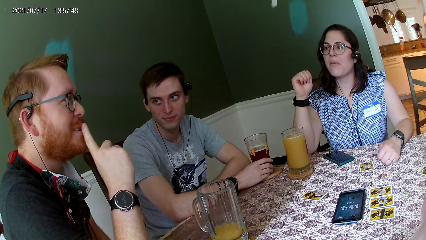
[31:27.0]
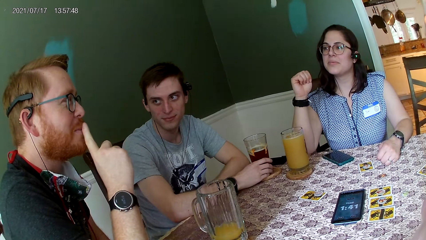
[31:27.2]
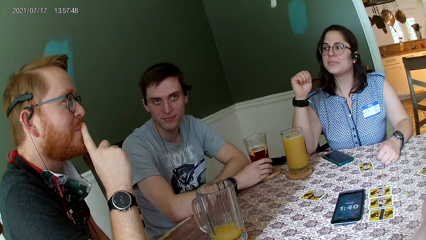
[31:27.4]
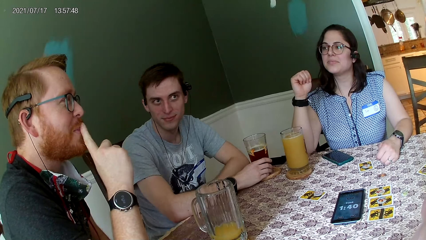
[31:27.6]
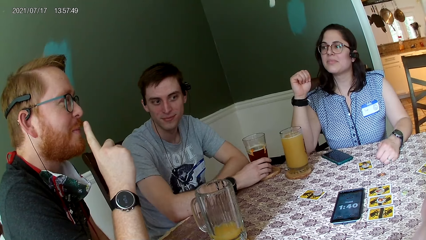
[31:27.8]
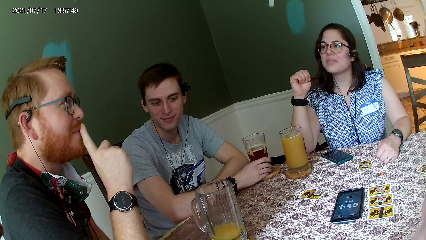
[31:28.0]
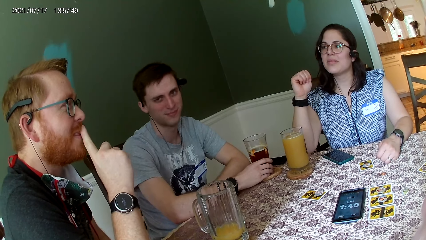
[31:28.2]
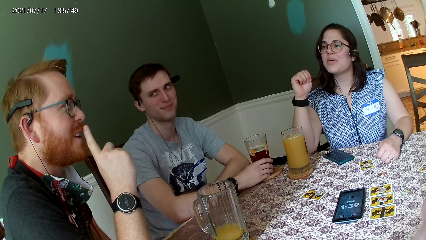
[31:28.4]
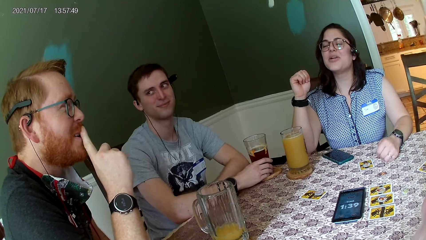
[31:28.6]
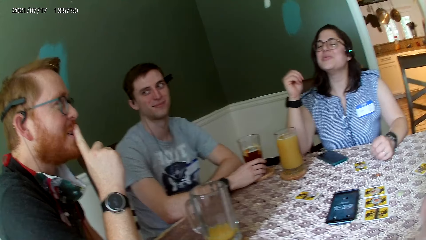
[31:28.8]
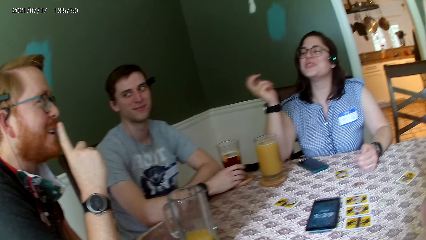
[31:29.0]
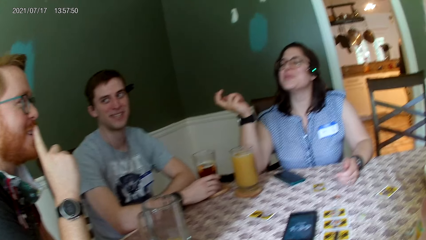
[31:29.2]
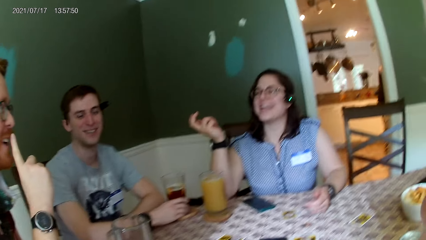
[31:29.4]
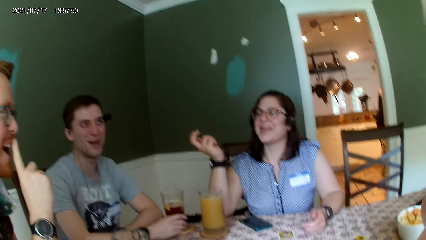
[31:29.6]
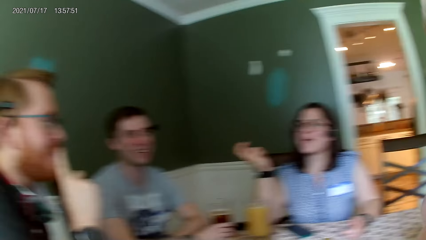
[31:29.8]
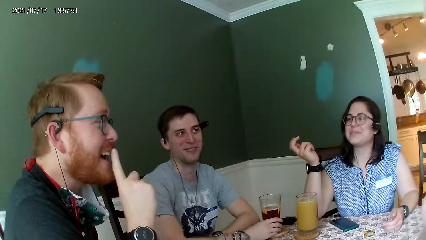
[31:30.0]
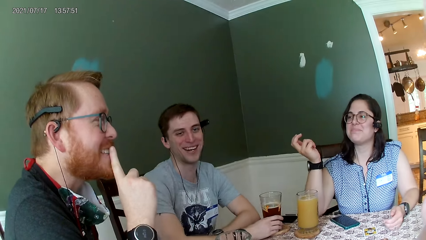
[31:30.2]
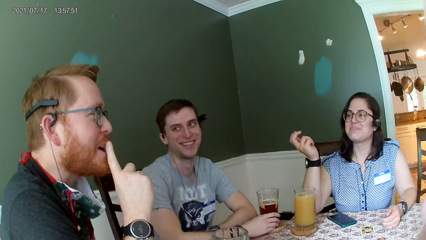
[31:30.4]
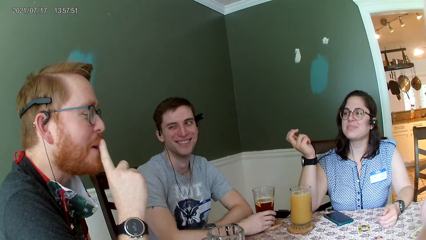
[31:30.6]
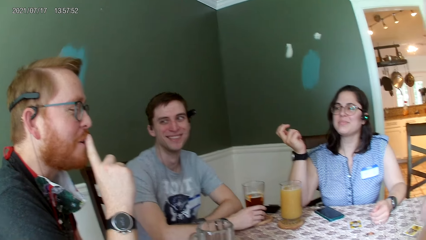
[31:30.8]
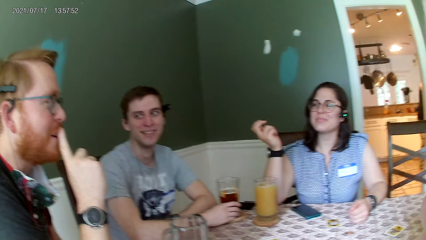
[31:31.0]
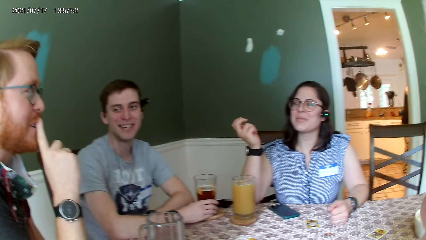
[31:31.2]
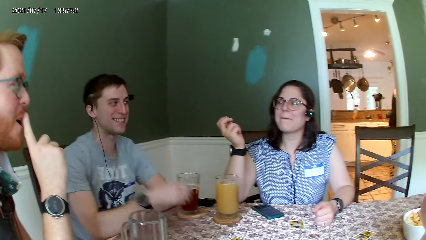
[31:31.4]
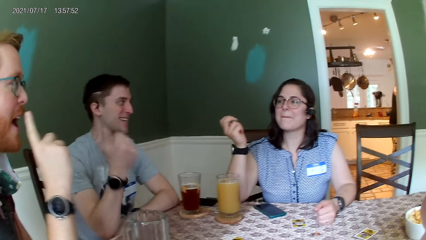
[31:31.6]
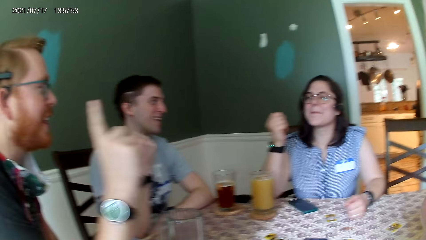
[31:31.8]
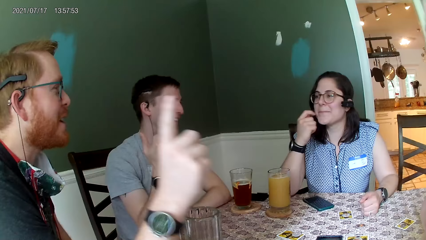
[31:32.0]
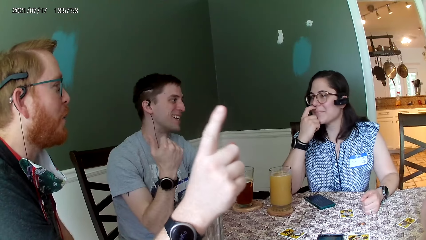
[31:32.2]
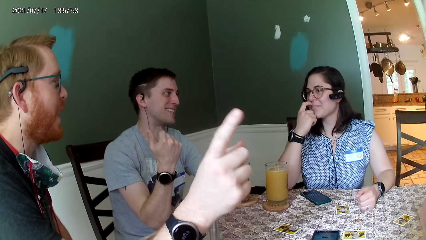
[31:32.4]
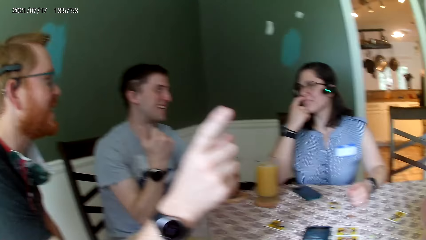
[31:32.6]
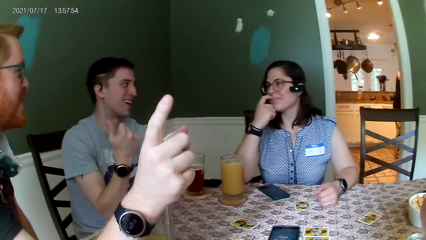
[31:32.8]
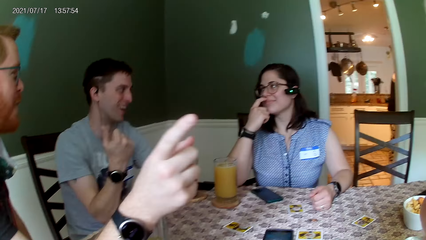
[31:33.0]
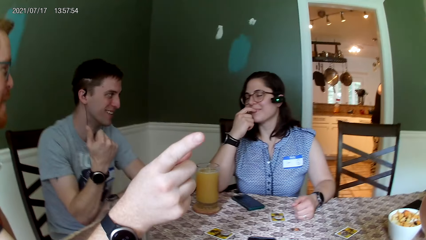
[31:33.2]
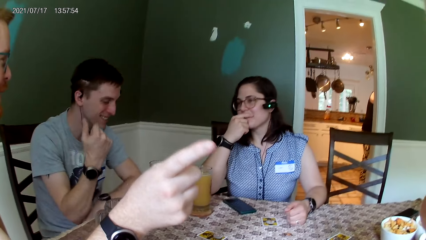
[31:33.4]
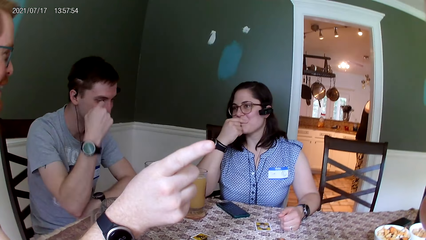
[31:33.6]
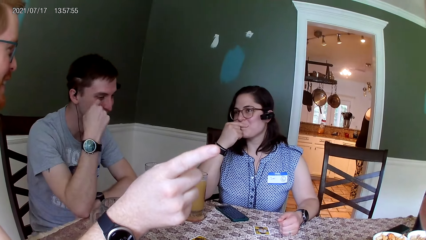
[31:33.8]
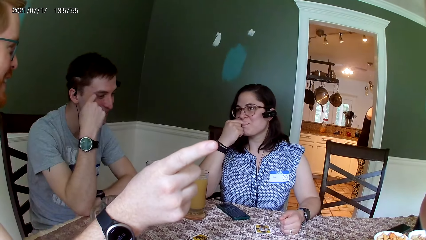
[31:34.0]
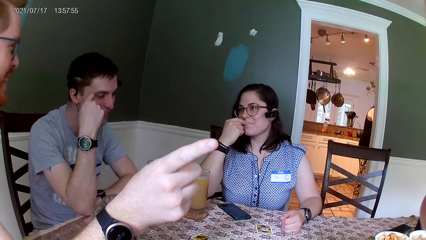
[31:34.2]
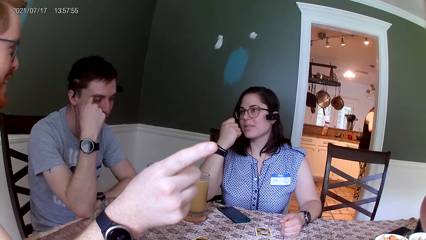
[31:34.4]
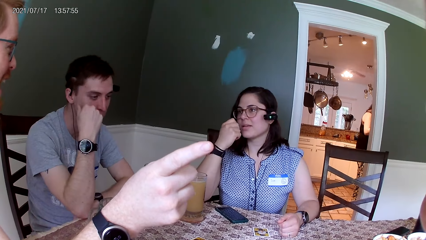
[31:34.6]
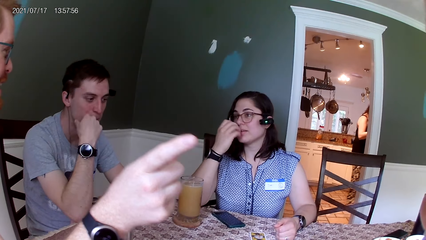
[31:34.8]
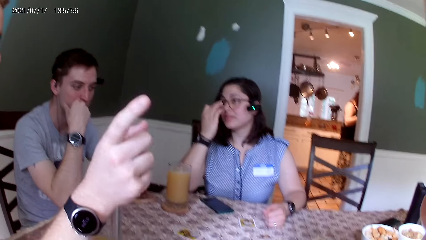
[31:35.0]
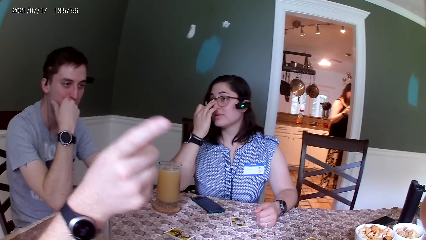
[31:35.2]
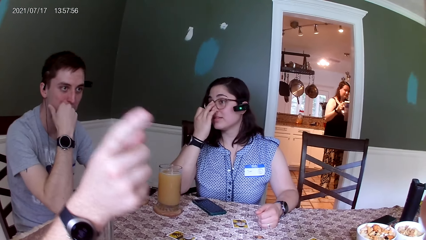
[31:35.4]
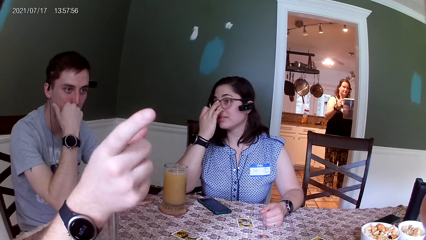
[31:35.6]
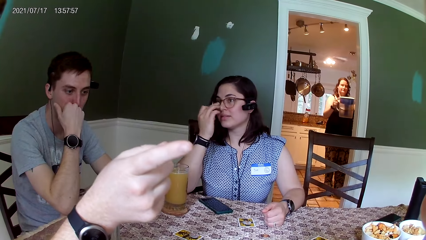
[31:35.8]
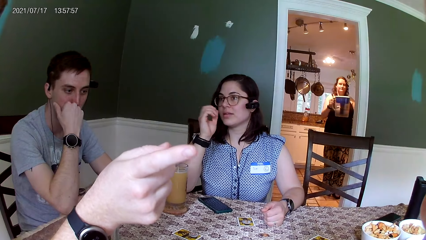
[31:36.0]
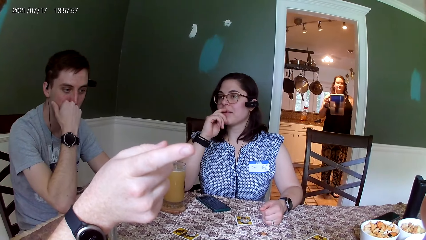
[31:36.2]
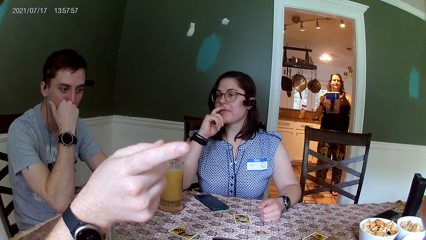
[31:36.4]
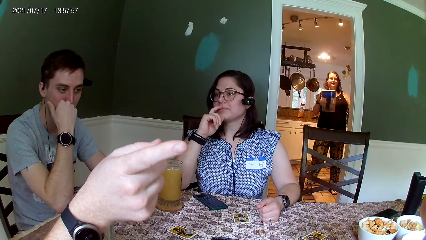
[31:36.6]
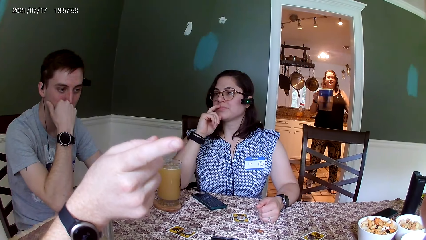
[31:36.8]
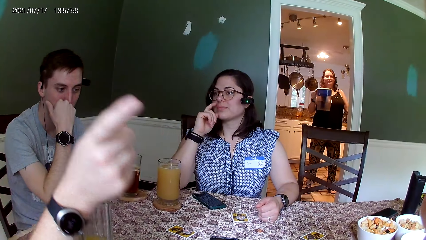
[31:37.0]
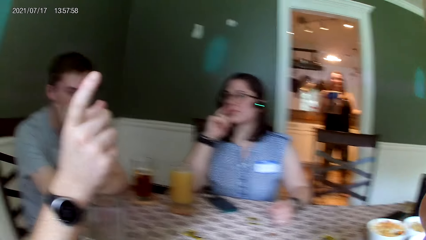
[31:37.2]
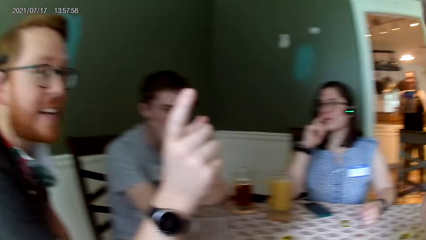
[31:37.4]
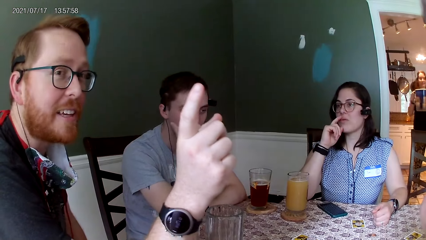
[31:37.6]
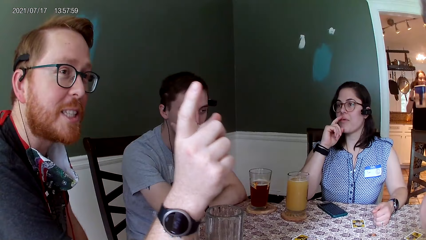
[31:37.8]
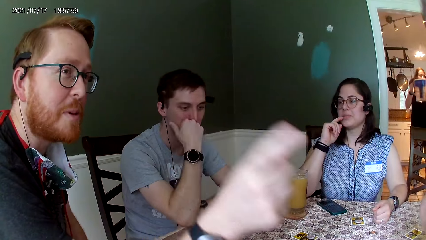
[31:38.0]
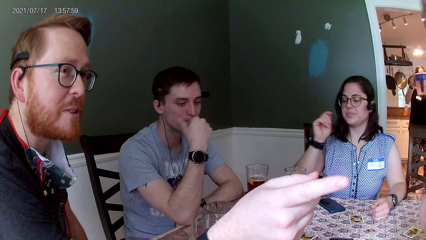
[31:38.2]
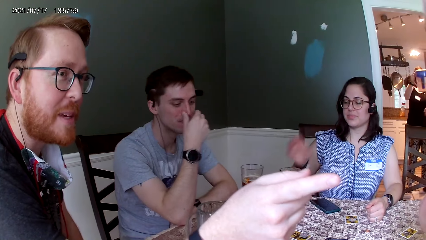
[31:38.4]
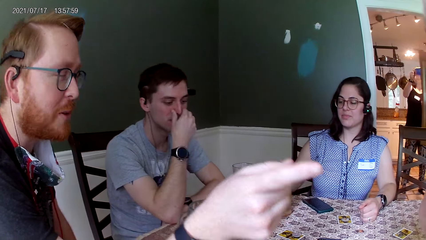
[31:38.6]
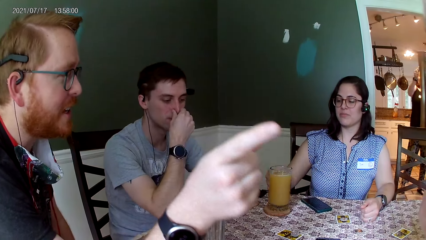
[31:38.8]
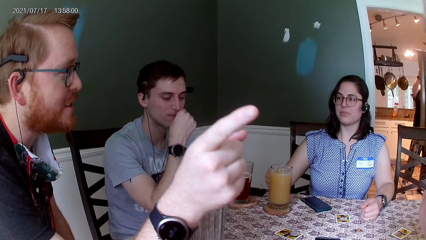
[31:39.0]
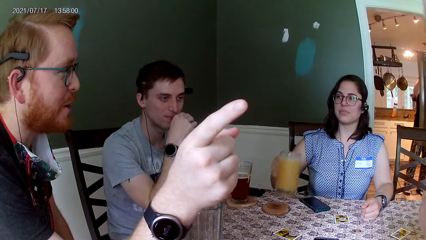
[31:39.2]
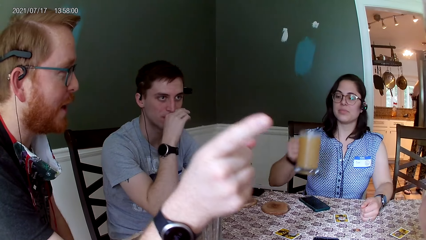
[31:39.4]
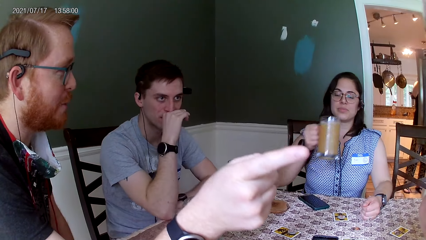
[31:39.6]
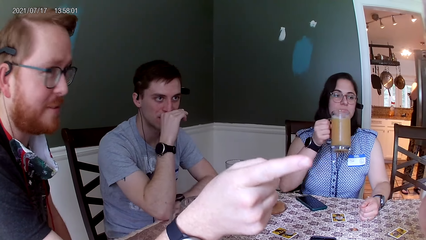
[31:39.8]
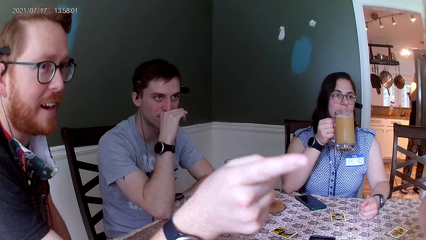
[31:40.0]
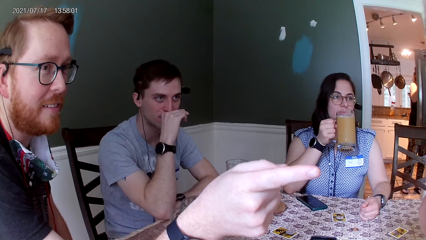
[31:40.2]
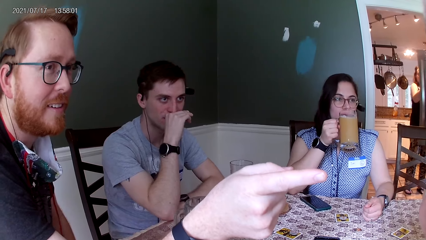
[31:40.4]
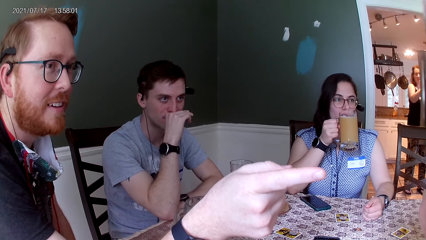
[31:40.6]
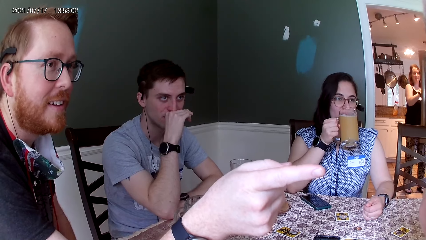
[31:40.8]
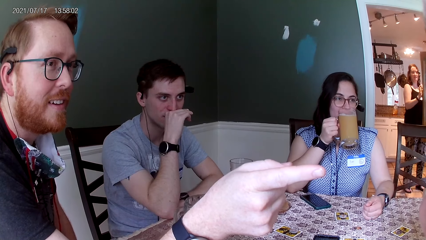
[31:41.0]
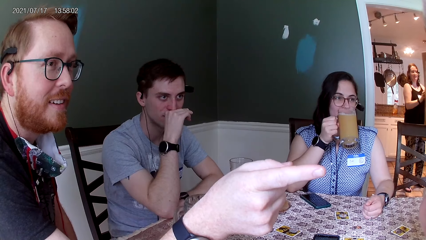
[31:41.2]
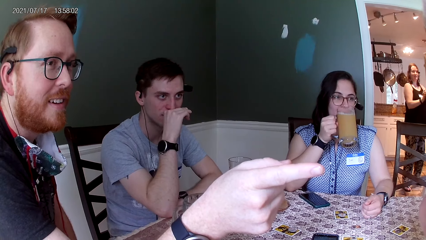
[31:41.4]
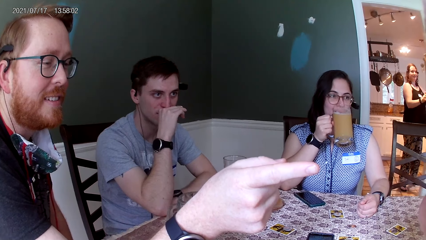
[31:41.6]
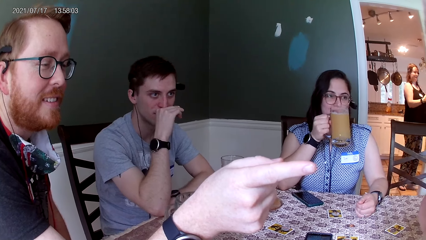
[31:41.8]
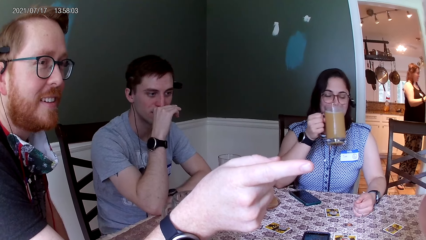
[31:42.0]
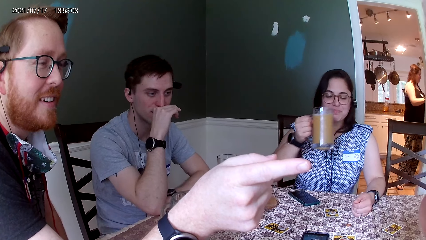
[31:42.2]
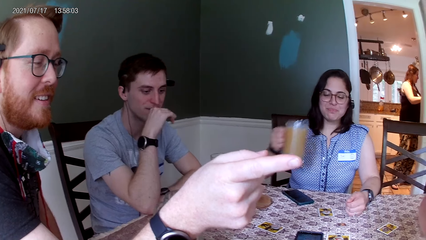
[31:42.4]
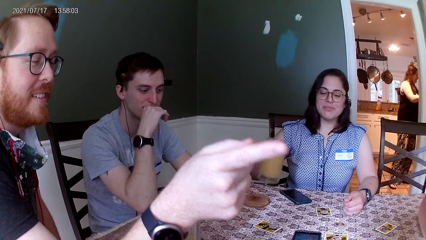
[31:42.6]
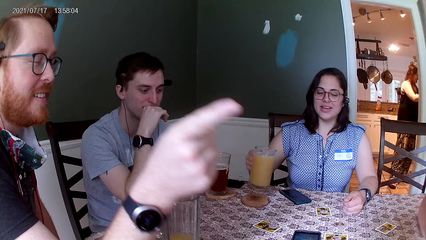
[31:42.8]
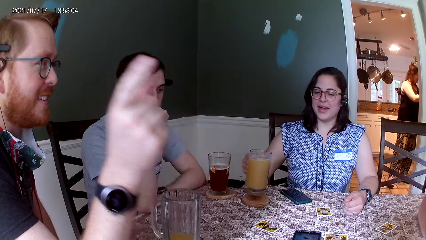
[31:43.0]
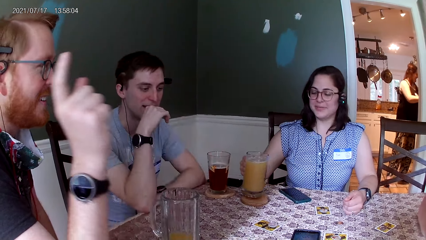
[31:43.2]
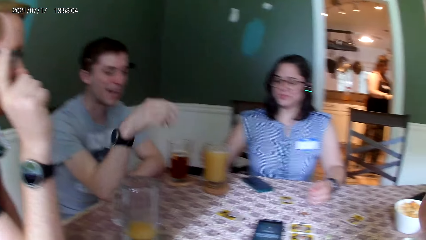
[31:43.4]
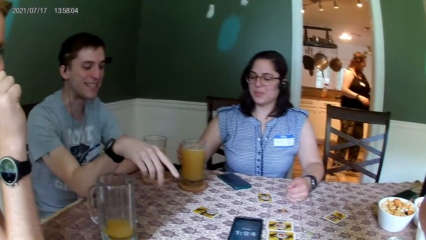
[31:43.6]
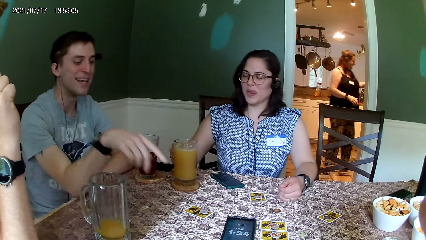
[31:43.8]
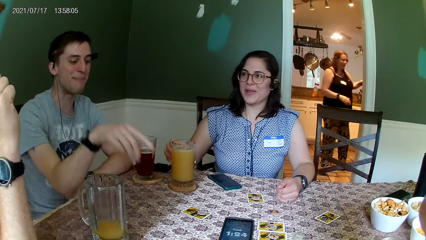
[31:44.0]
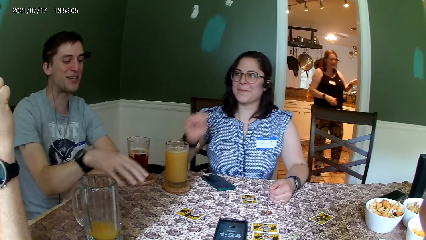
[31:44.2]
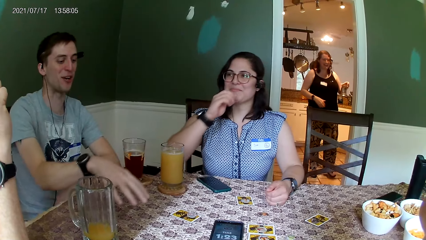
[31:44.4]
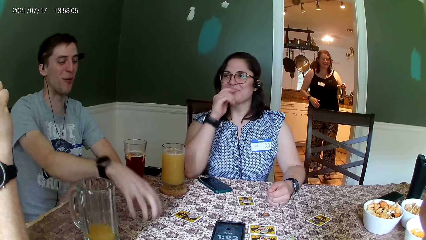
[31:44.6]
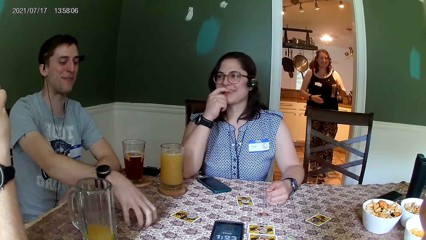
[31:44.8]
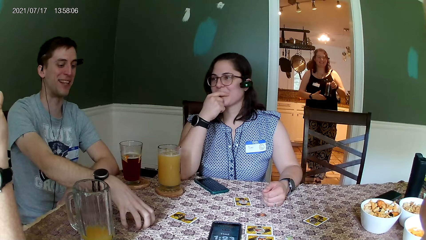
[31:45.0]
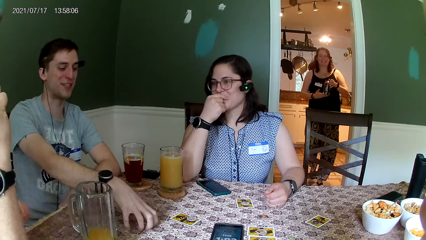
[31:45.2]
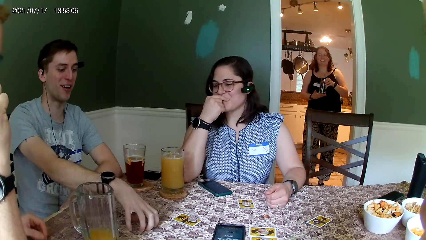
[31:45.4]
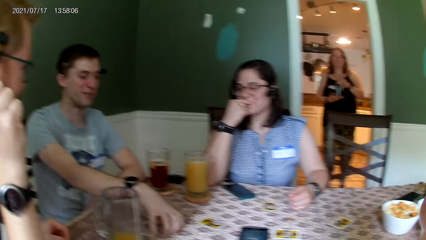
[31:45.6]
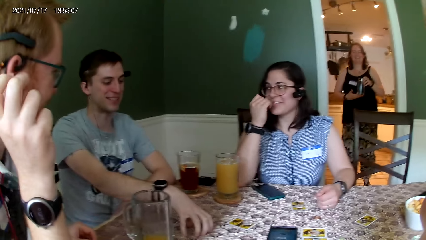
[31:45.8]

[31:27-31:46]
A woman converses with a man. The man converses with everyone on the table. Another man converses with the woman. The camera wearer converses with everyone on the table. Another woman carries a jug with her right hand. The first woman carries the glass cup of juice from the cup pad on the table with her right hand. The other woman puts the jug in the fridge. The first woman puts the glass cup of juice in her right hand in her mouth. The other man converses with everyone on the table.
